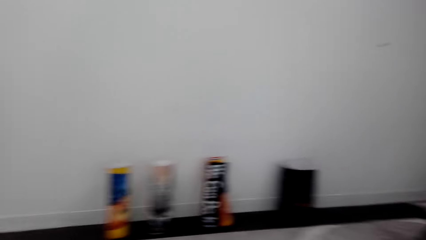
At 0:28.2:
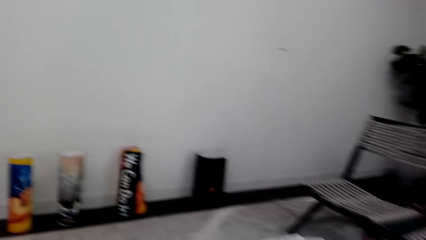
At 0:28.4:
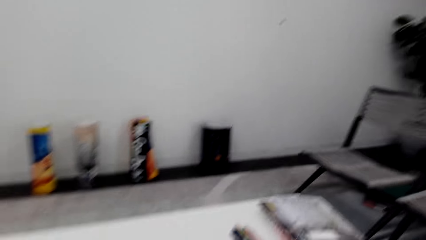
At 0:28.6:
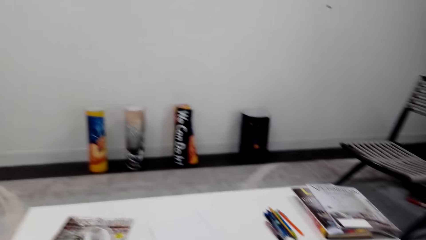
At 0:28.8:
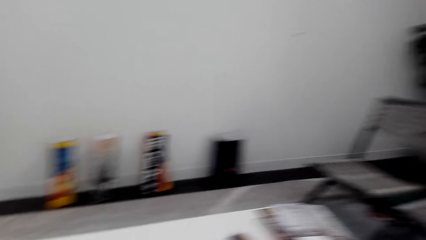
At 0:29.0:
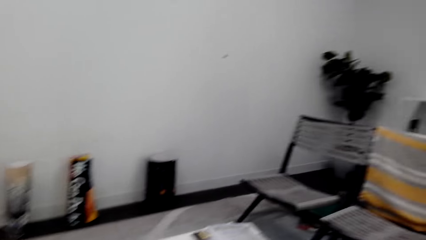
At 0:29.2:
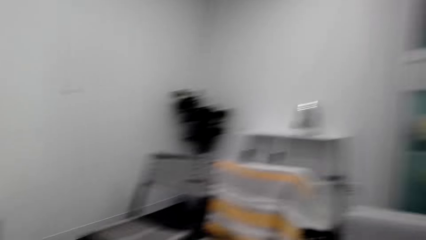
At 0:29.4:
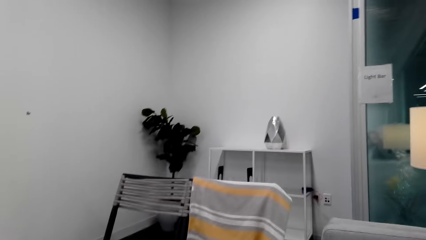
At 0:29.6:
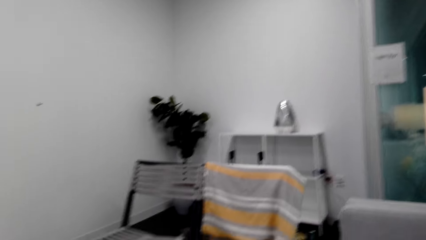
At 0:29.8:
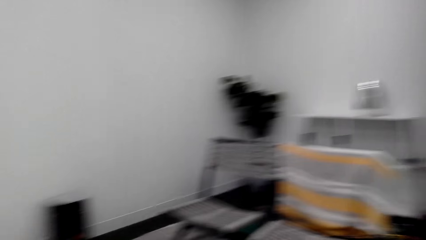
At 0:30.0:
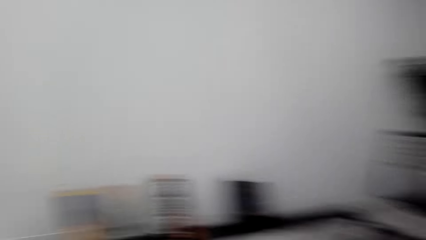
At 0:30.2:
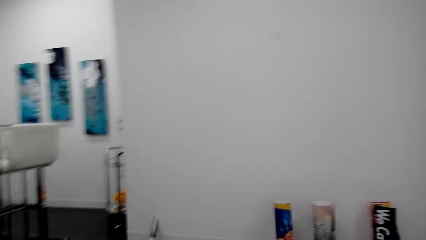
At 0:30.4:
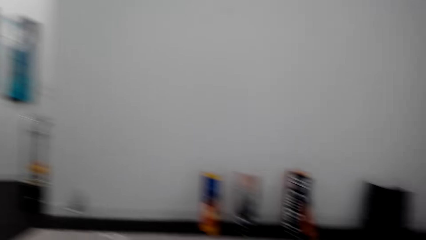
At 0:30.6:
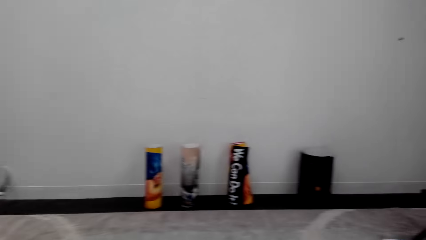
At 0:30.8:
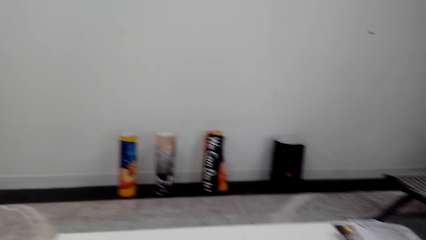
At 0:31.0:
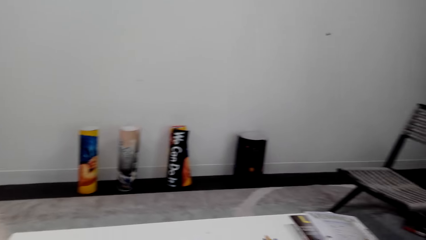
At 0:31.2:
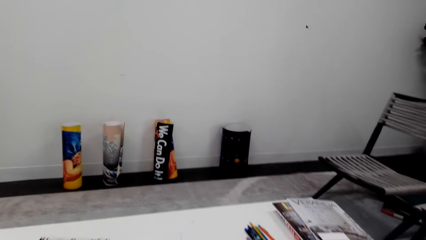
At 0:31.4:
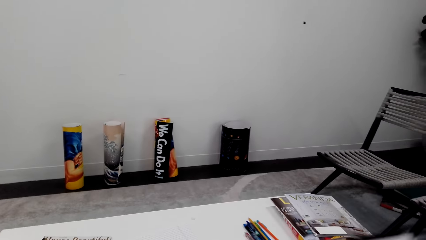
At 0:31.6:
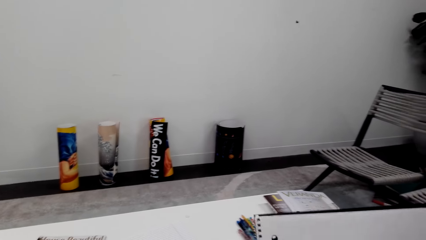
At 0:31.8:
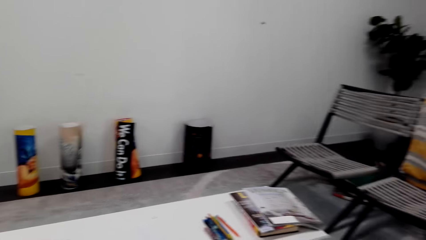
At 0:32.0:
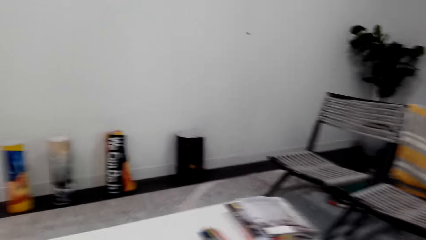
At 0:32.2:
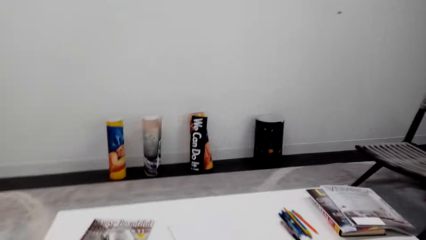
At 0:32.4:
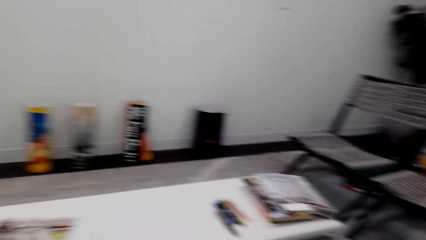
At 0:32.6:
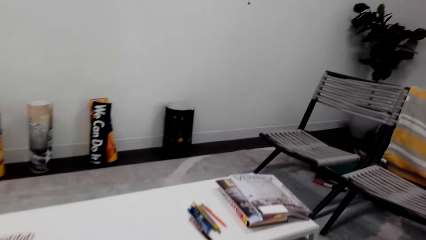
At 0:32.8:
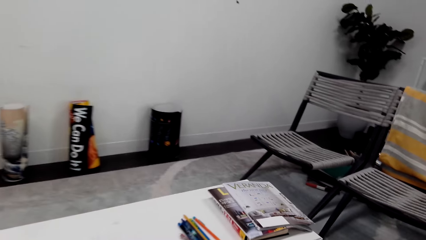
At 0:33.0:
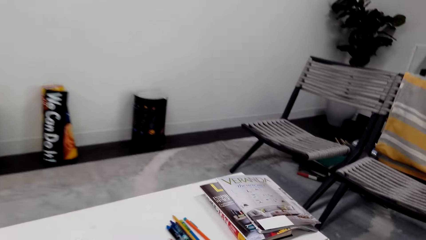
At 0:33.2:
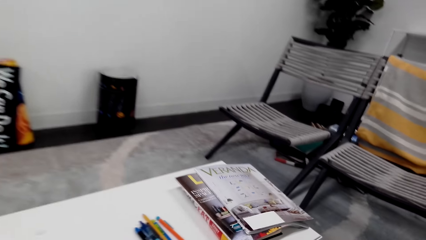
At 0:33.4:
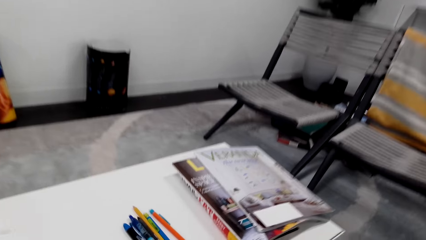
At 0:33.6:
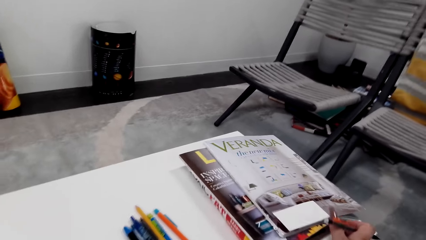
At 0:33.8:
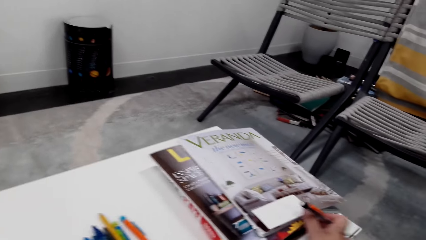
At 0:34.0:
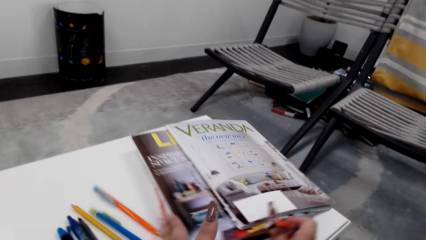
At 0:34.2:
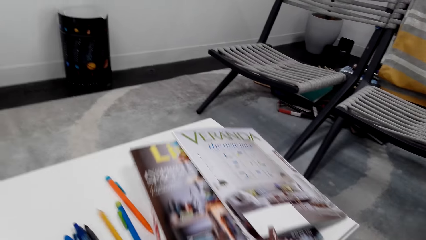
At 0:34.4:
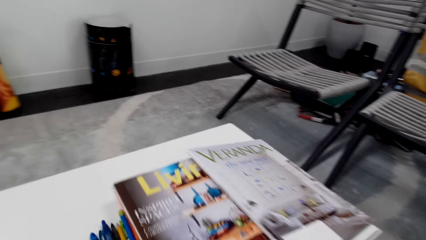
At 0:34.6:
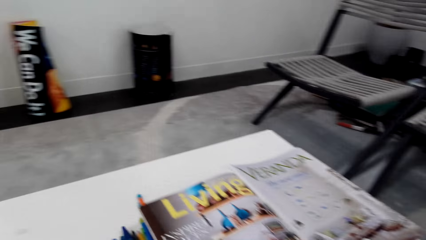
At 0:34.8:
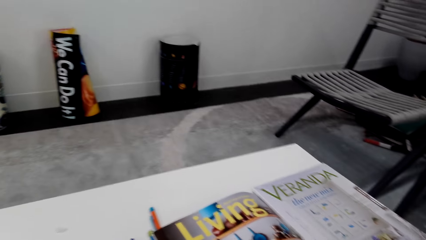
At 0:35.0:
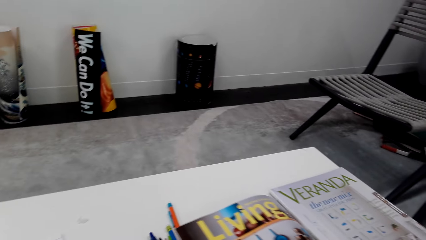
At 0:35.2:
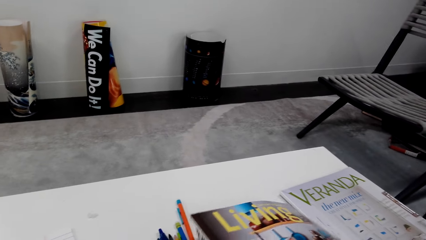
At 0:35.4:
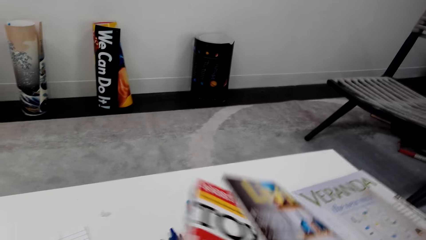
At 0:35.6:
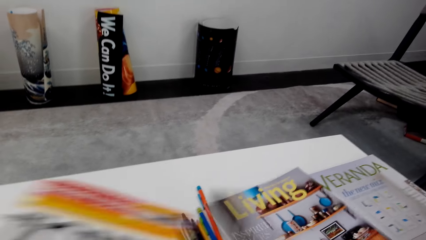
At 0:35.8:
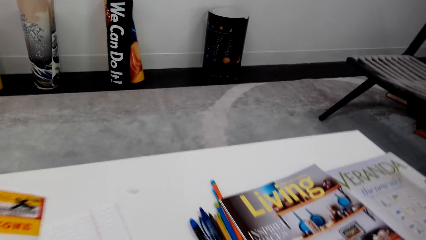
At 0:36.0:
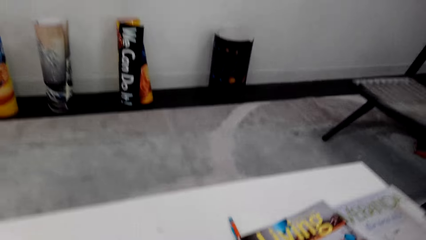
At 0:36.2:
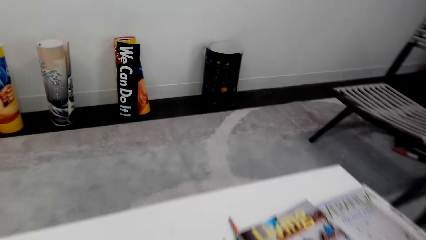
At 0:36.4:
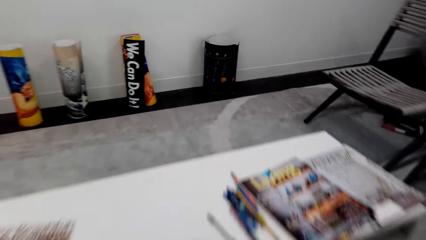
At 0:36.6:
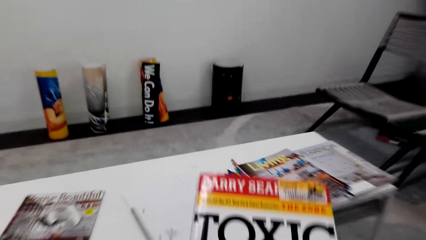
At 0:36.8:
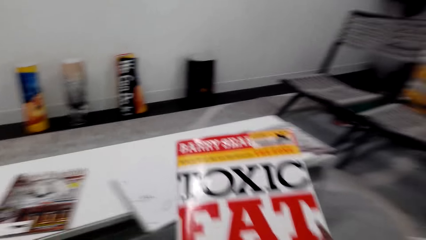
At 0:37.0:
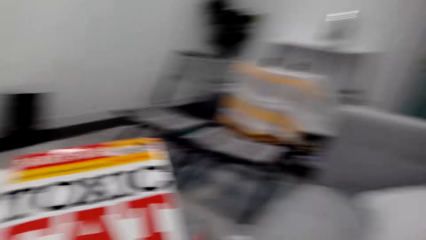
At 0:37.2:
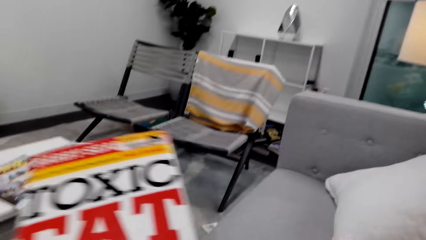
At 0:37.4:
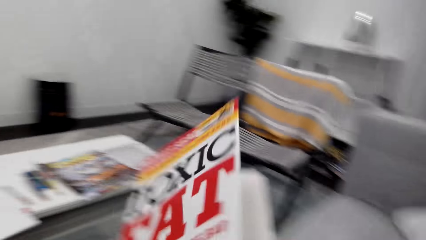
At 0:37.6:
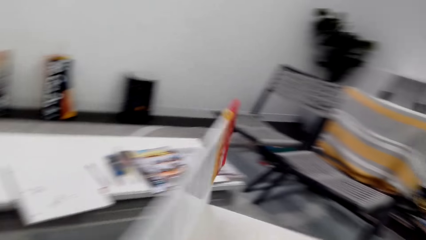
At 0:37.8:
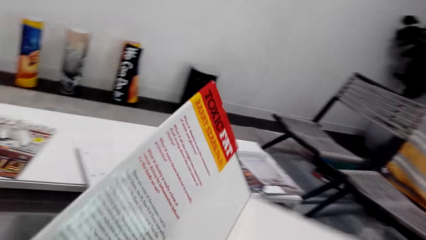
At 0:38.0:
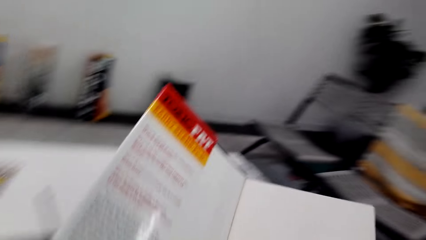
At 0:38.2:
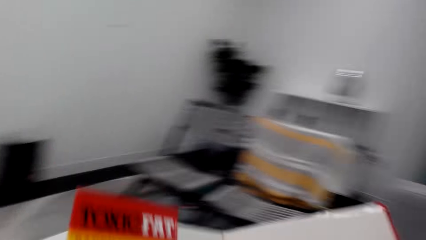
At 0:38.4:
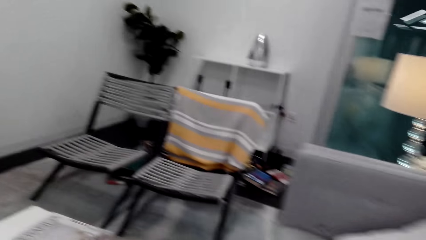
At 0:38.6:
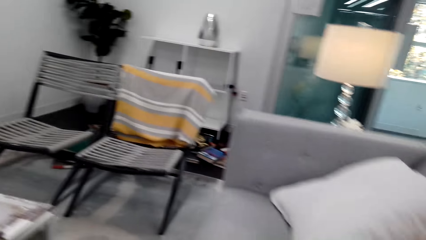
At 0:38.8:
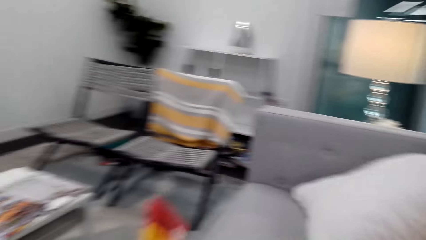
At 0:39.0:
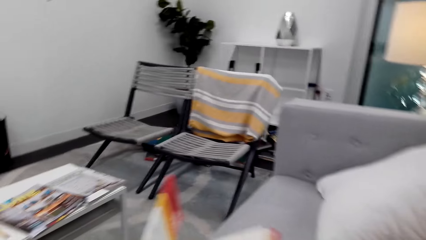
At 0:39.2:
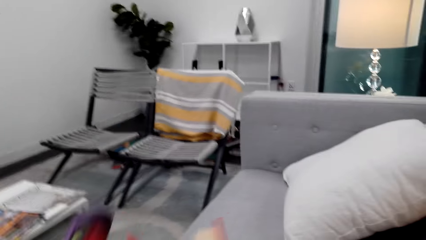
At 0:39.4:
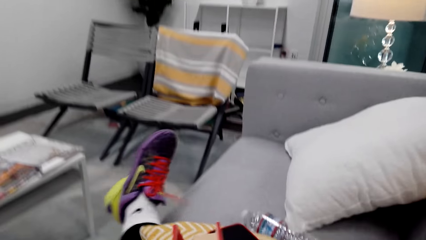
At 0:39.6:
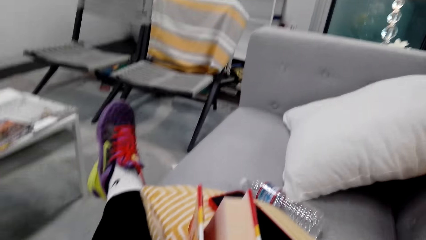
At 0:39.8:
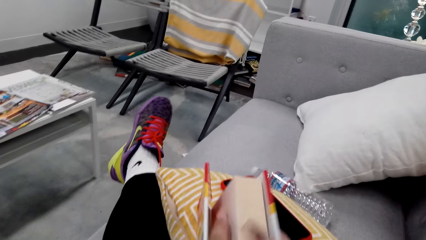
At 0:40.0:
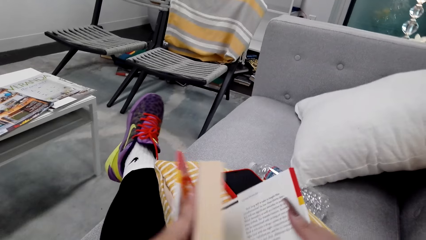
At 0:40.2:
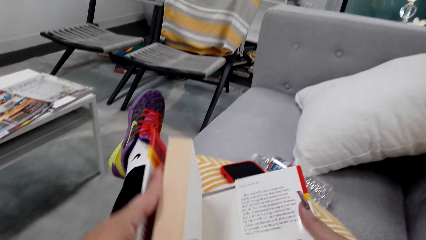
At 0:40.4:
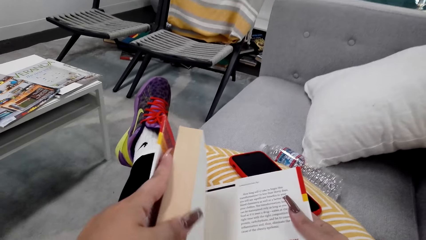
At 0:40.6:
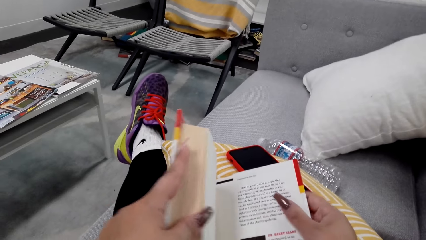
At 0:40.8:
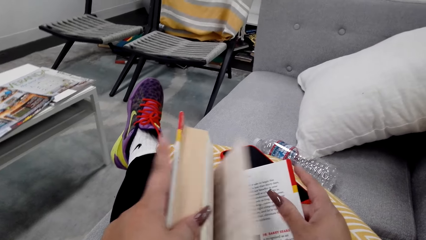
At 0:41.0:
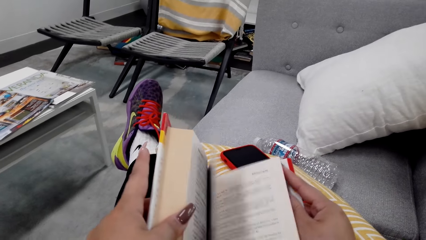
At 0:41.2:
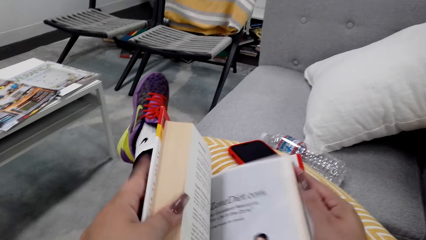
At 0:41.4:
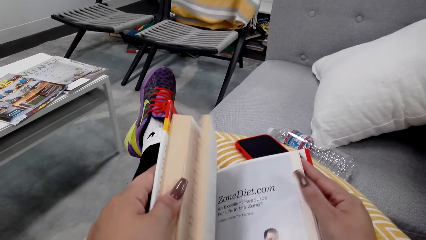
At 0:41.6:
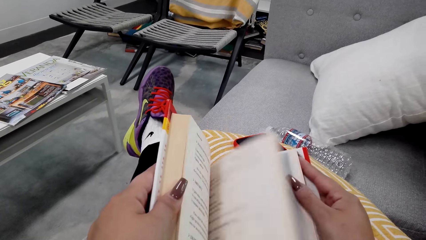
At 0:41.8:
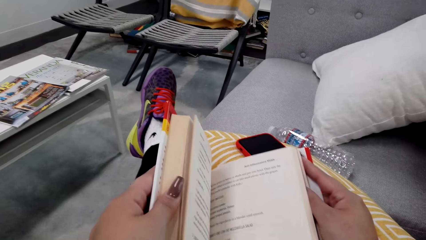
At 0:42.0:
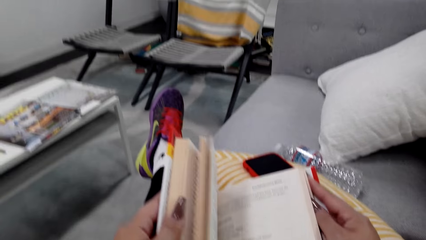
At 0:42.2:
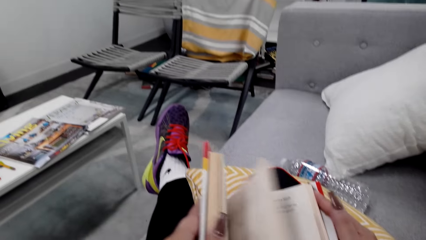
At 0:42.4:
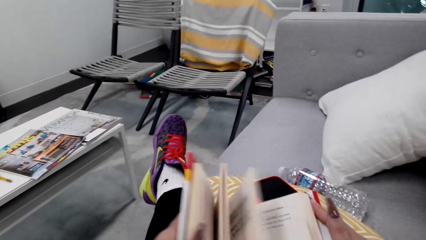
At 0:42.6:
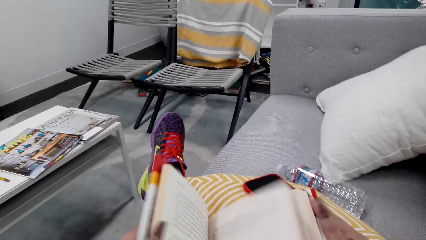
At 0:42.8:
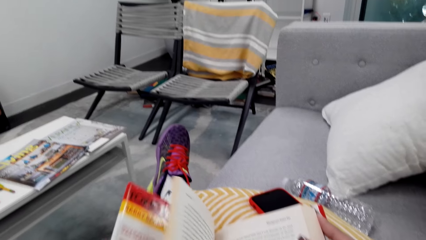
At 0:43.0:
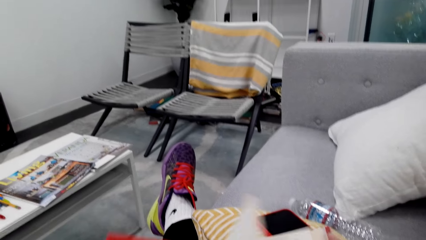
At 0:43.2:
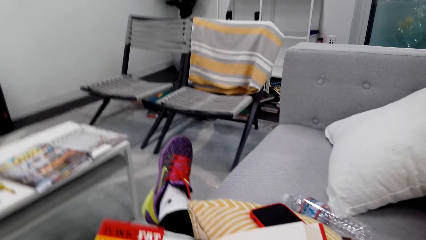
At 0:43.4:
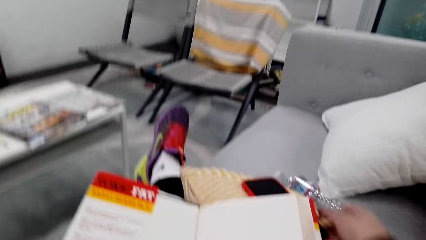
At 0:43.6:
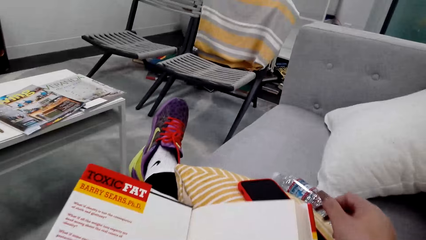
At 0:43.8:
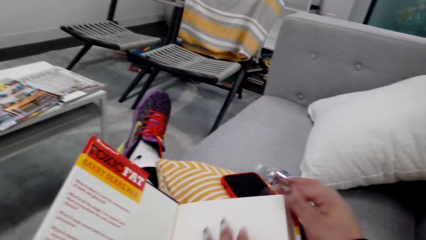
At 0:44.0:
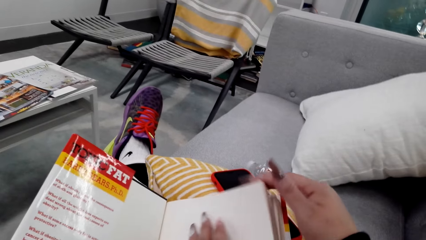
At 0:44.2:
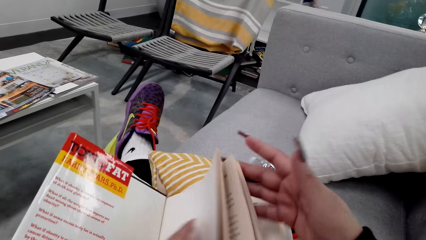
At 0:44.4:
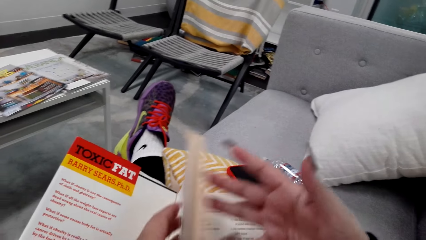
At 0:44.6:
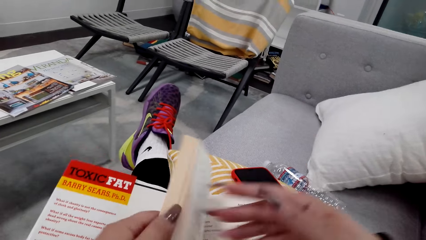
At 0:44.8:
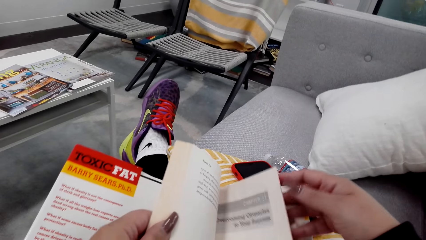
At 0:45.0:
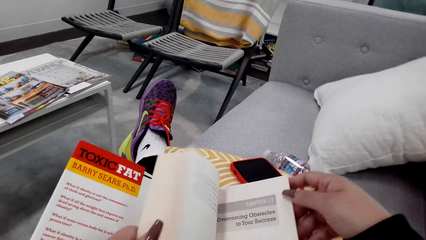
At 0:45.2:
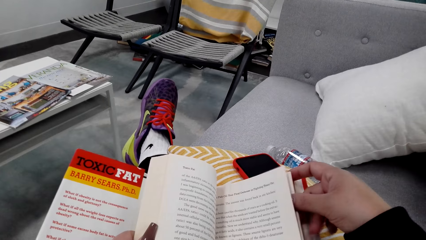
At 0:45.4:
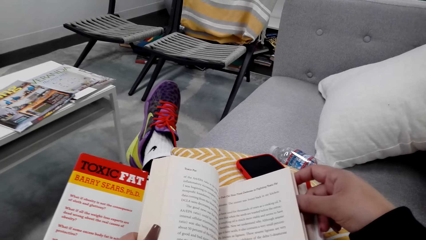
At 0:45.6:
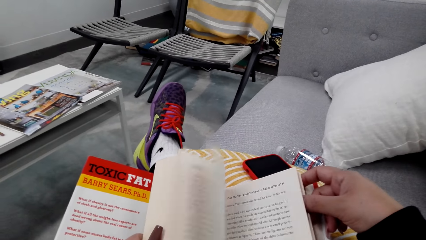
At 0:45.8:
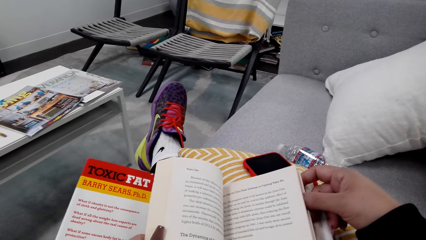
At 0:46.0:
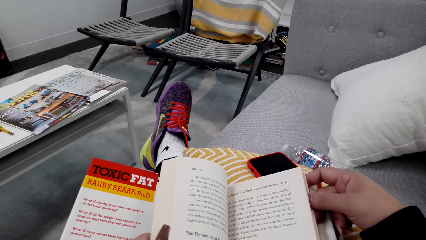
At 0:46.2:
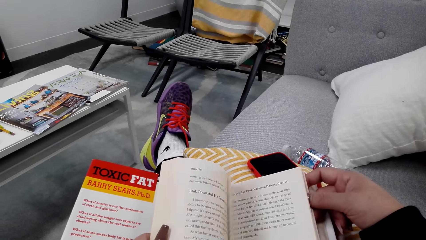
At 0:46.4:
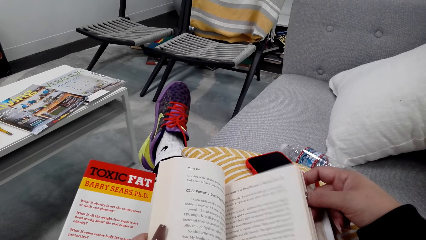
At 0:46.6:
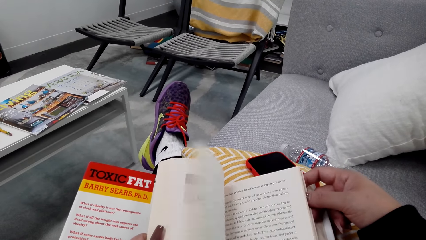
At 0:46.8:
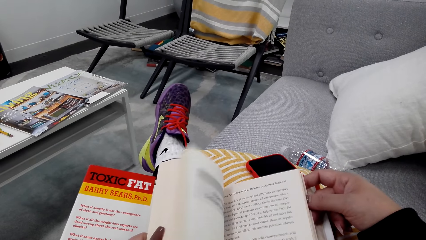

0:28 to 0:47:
The camera wearer looks at the books. They pick a book from the table. They hold the book. They open the book pages.
